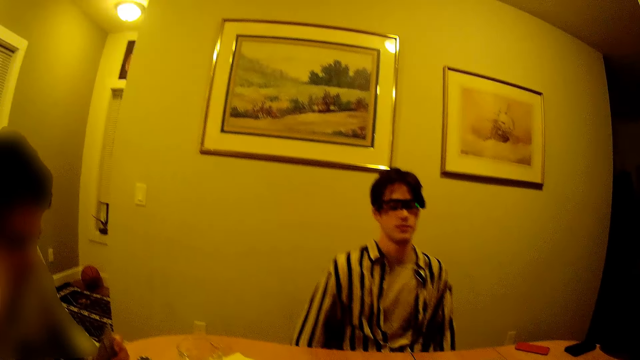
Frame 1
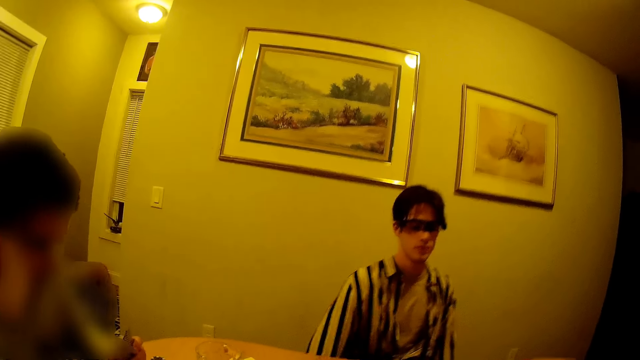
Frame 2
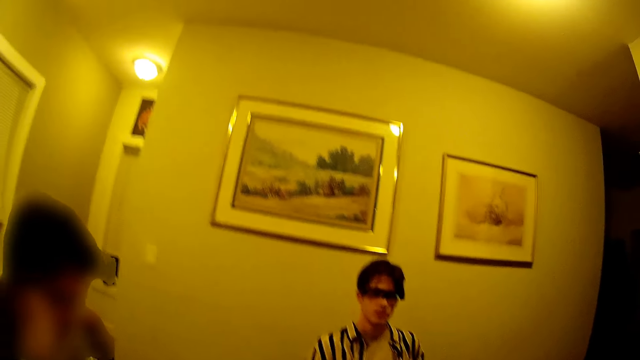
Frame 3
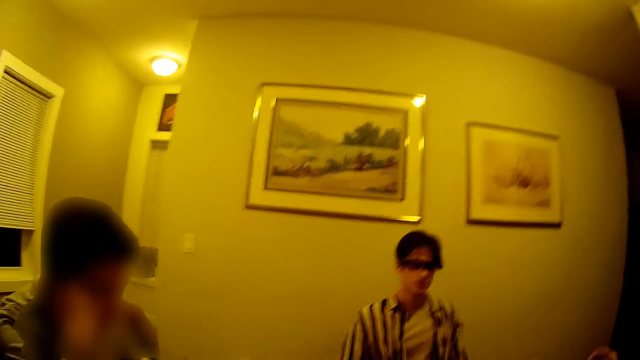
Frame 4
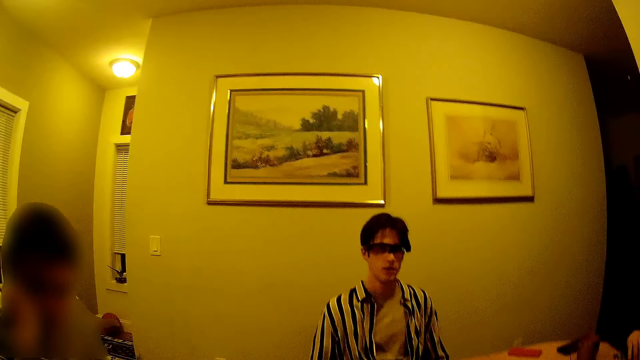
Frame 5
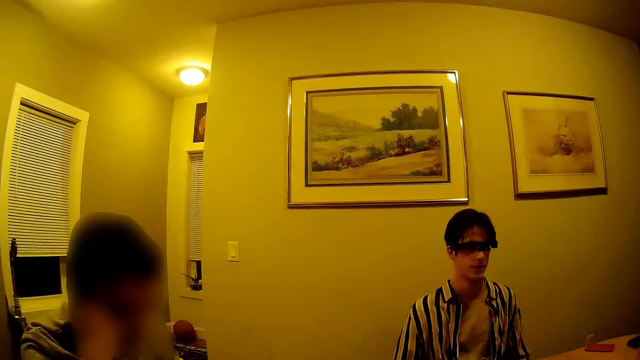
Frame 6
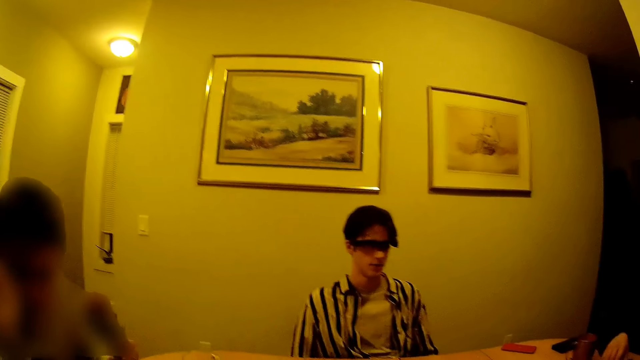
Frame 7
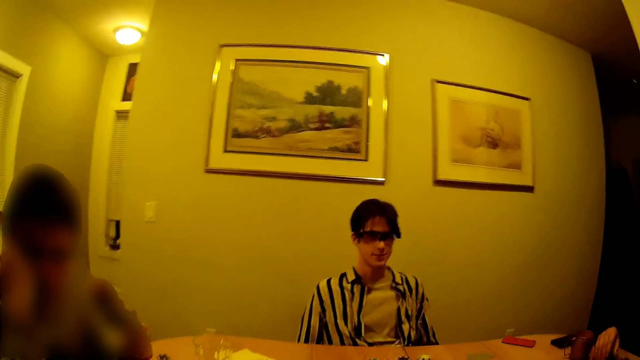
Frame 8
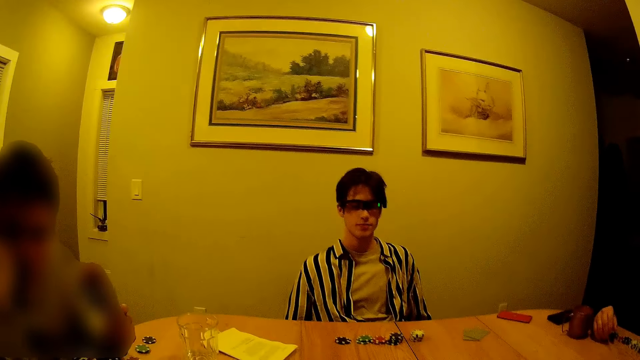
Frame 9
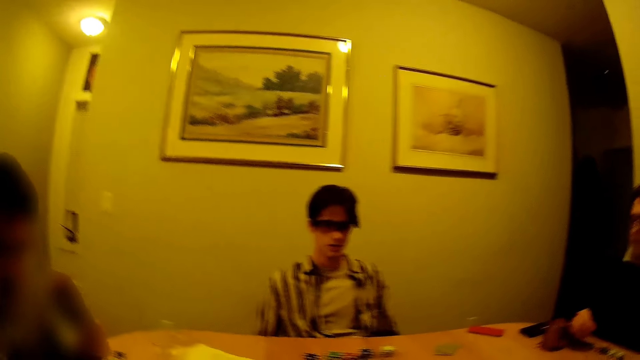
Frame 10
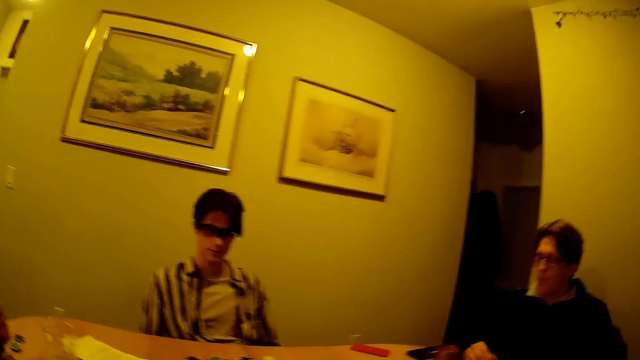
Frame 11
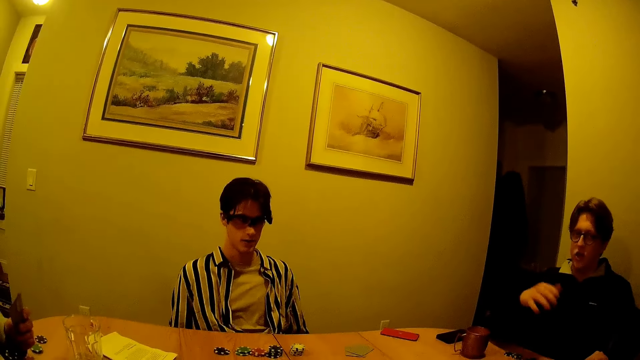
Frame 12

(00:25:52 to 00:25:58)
The camera wearer converses with a man.

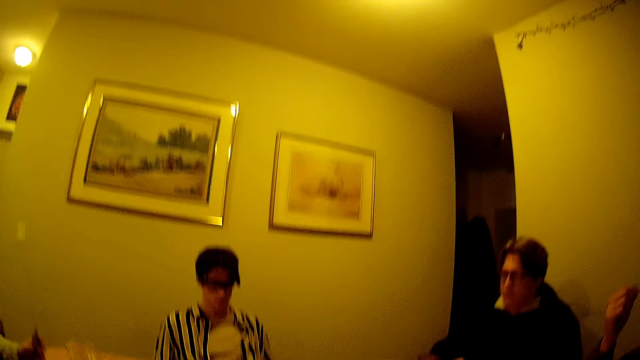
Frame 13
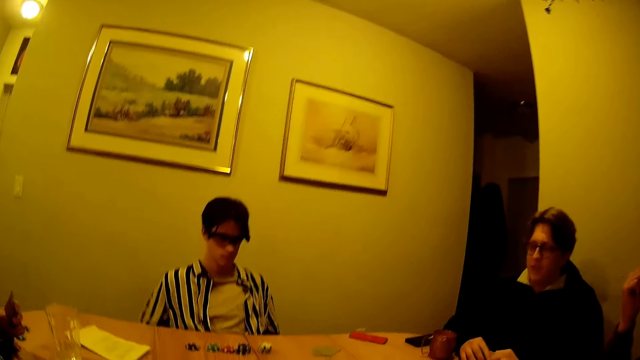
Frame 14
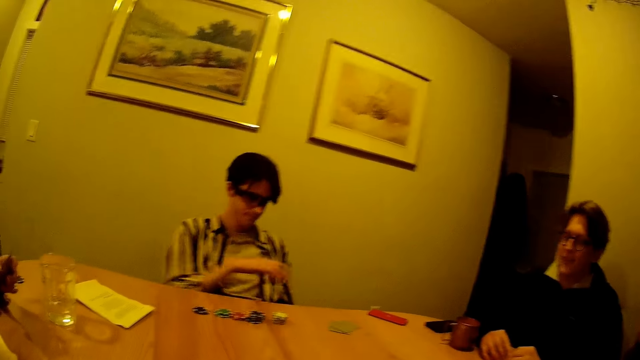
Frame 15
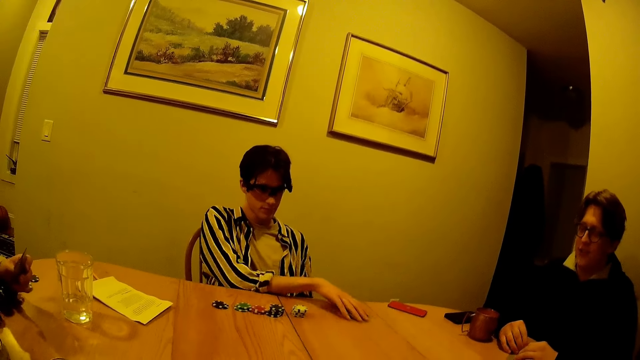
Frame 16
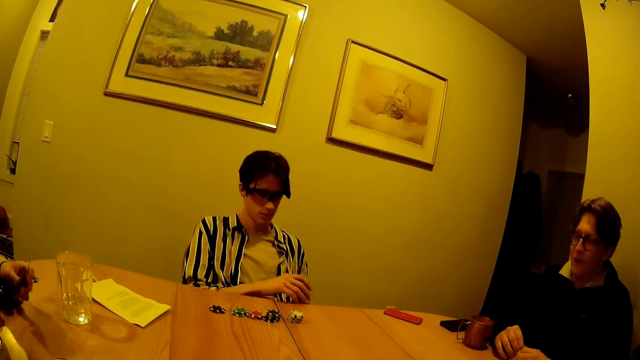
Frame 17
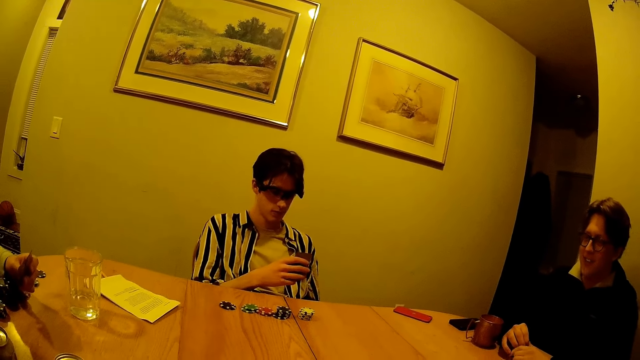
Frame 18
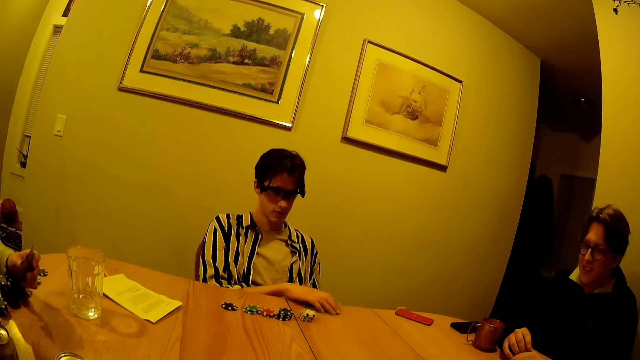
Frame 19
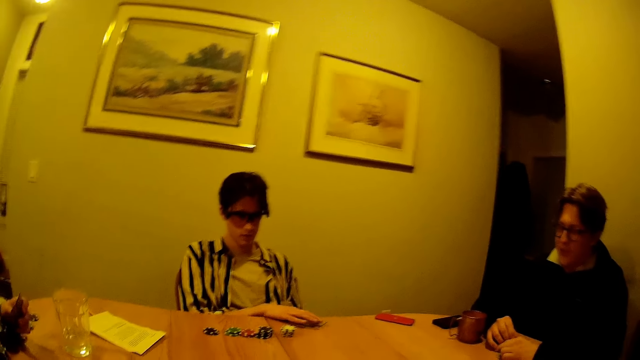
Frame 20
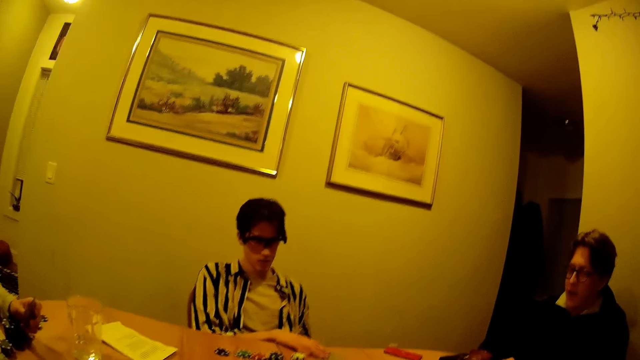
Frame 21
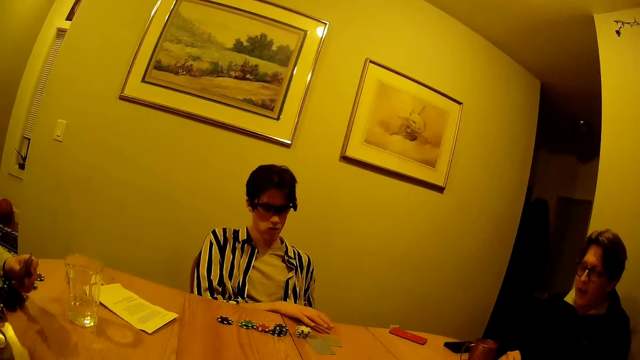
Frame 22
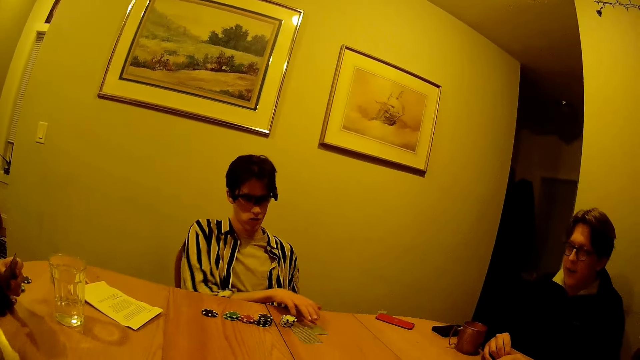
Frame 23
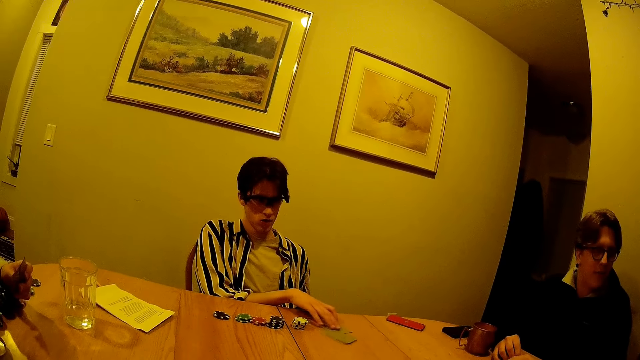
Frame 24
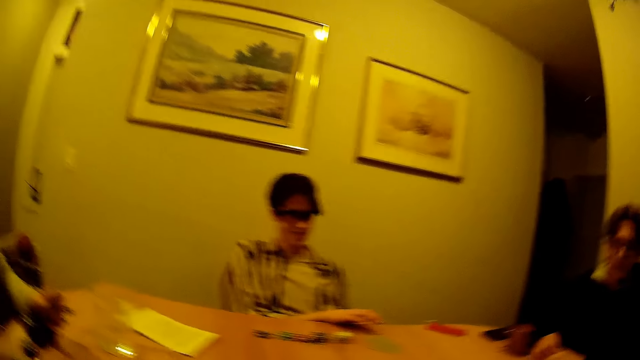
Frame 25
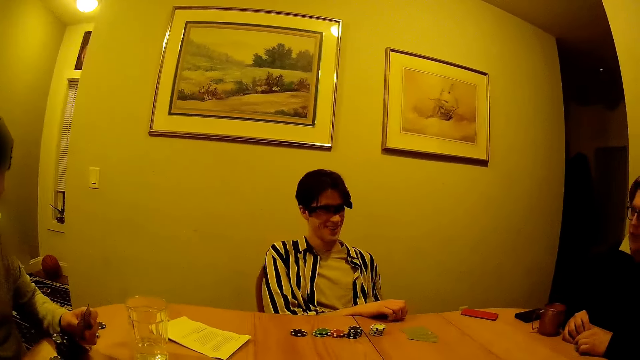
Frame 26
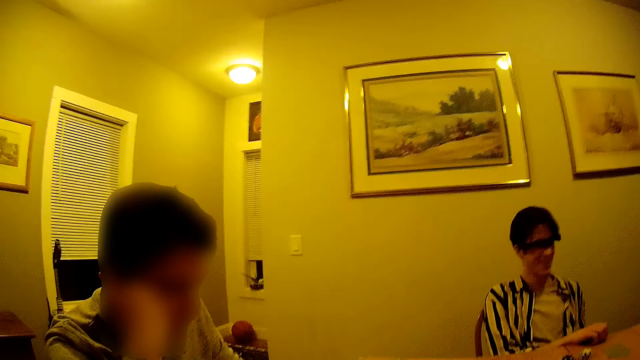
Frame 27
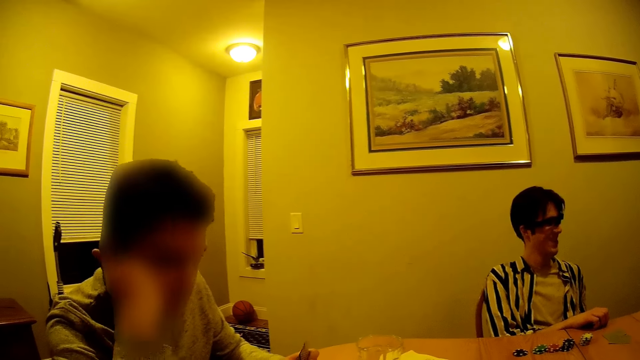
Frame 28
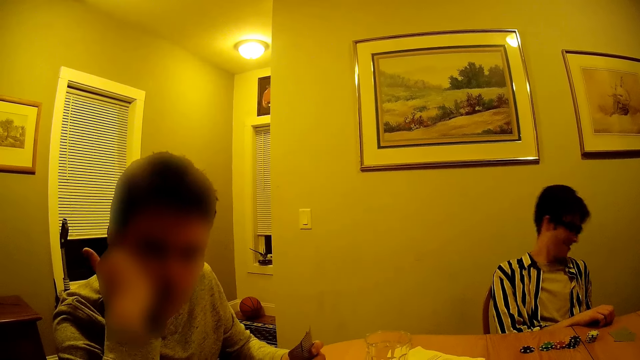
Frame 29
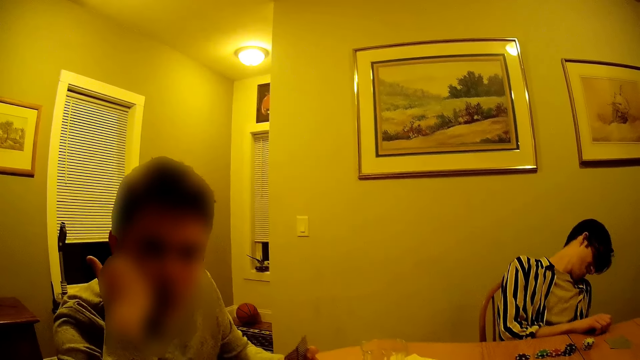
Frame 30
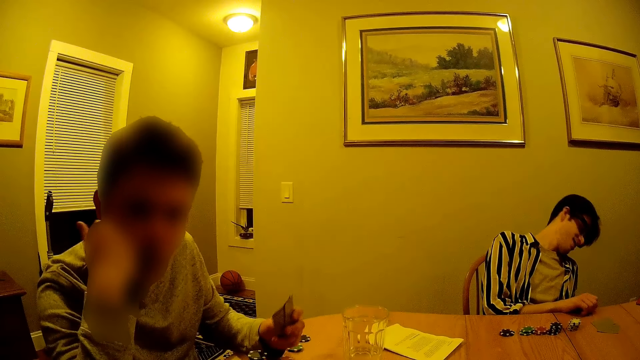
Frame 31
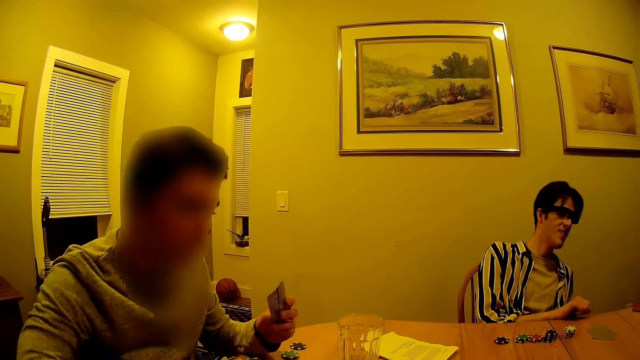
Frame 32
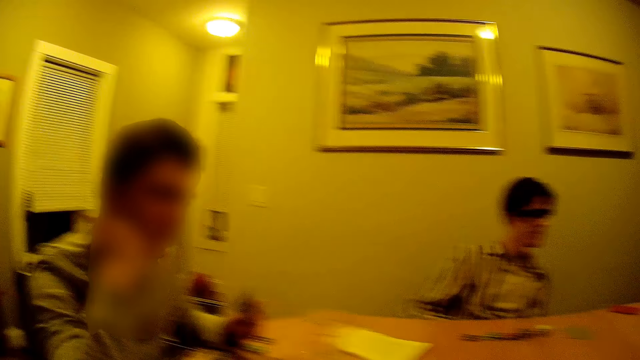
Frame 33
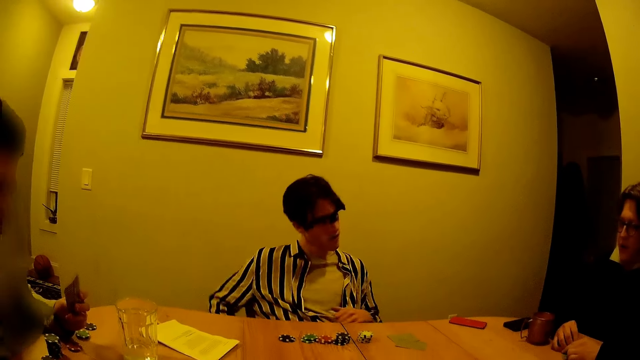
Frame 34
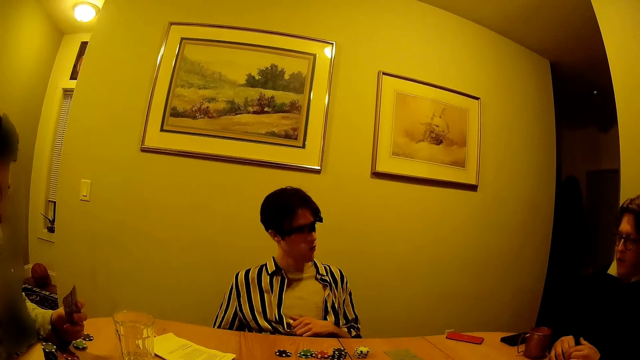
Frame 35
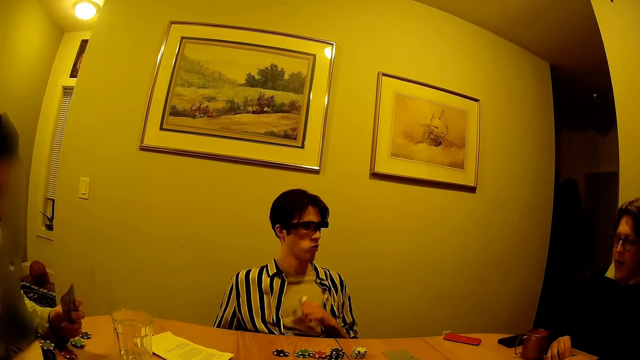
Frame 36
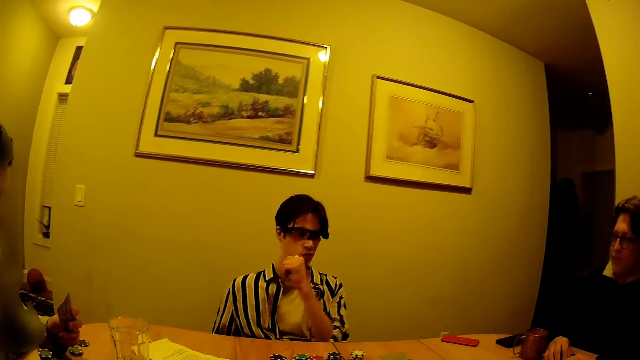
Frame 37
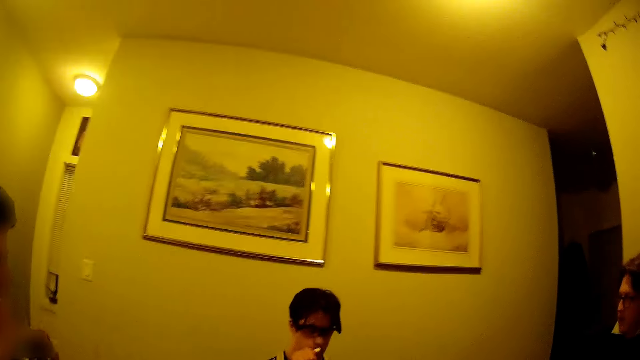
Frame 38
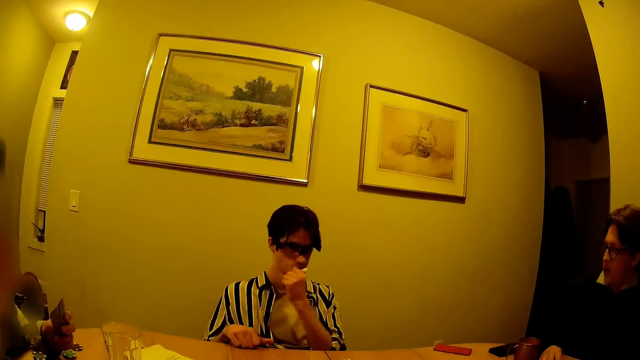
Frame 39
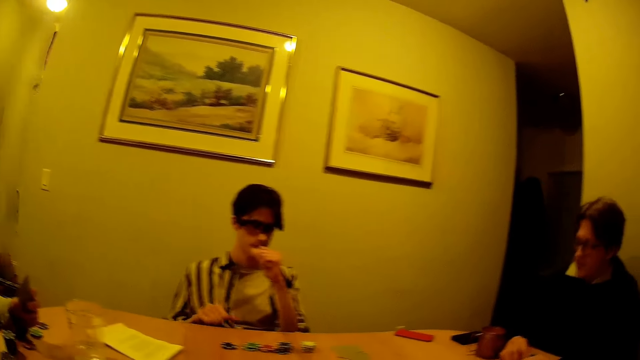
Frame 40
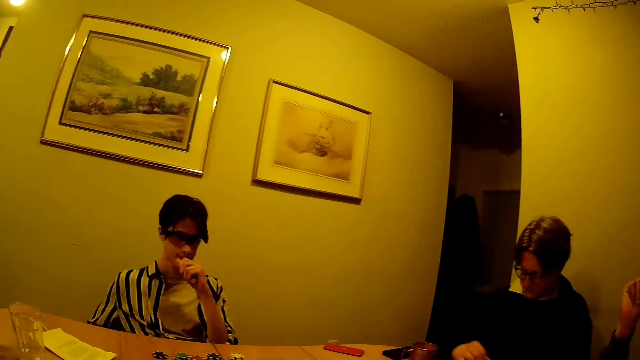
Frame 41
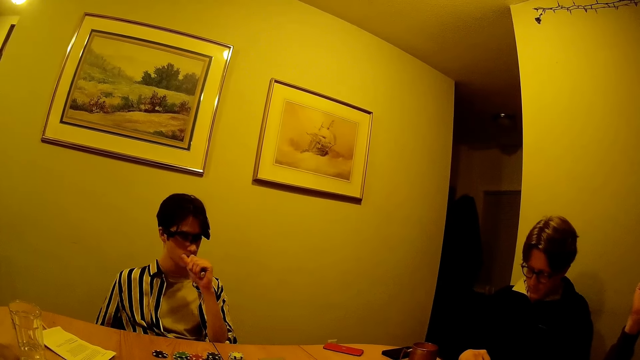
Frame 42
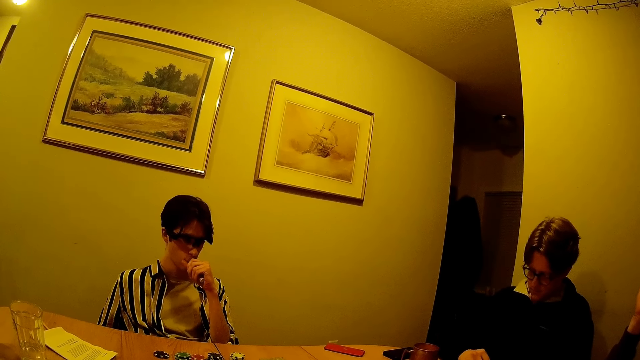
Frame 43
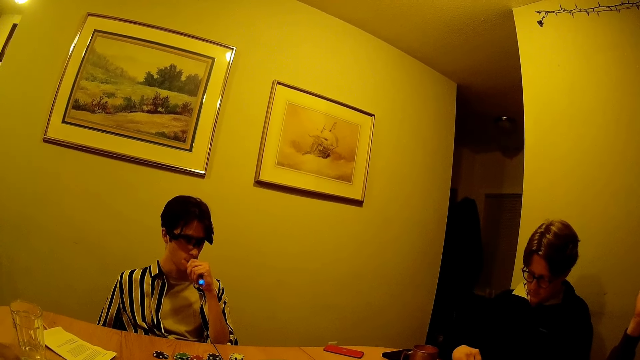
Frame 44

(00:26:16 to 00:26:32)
A man picks the card on the table with his right hand. He looks at the cards and drops the card on the table with his right hand.
